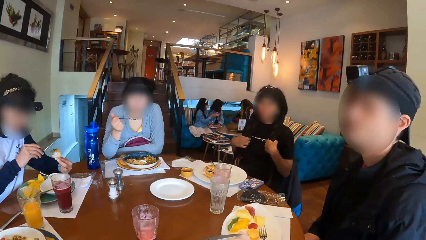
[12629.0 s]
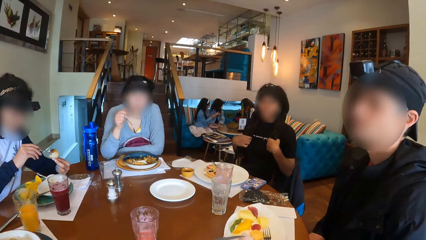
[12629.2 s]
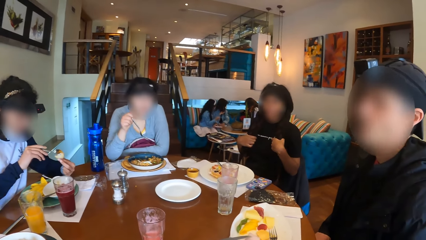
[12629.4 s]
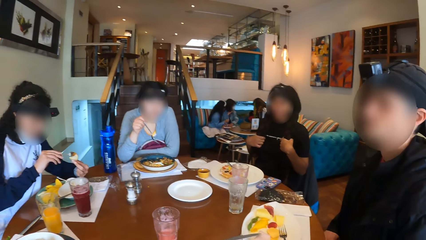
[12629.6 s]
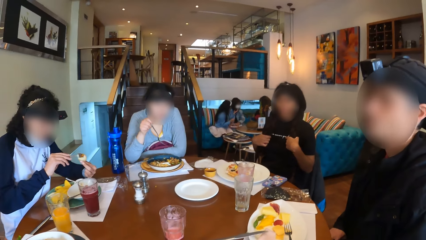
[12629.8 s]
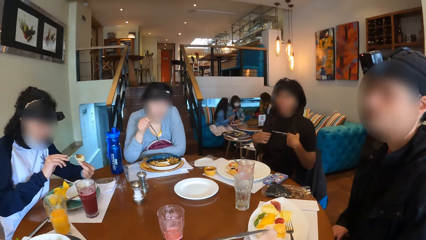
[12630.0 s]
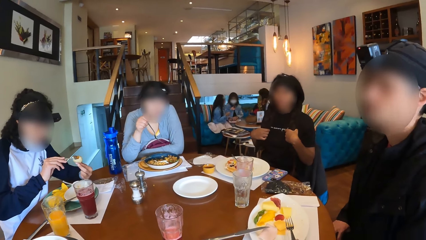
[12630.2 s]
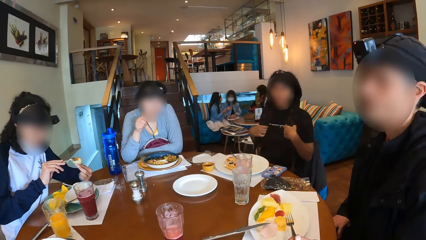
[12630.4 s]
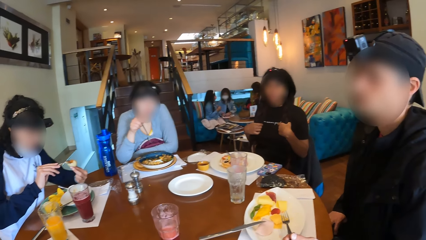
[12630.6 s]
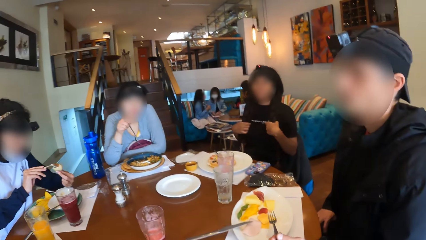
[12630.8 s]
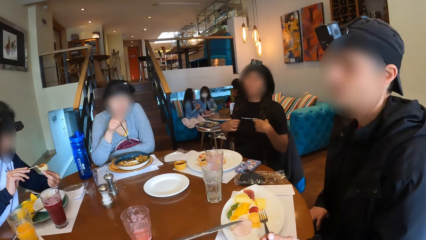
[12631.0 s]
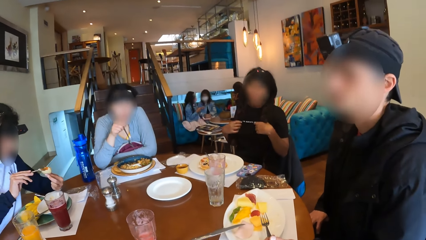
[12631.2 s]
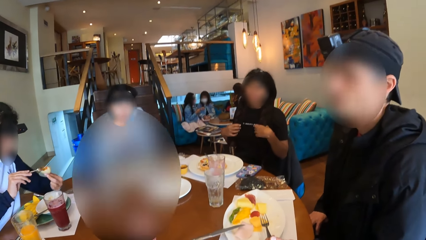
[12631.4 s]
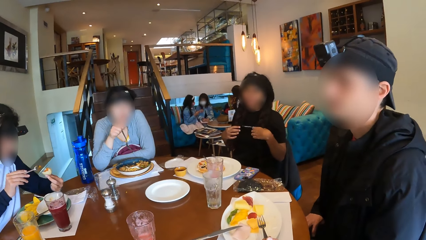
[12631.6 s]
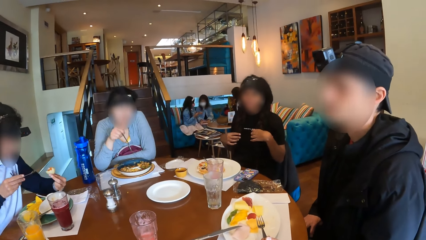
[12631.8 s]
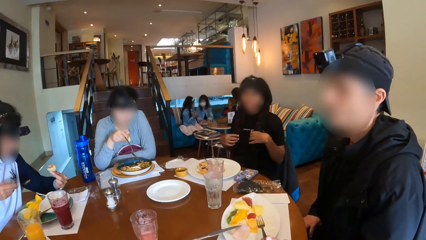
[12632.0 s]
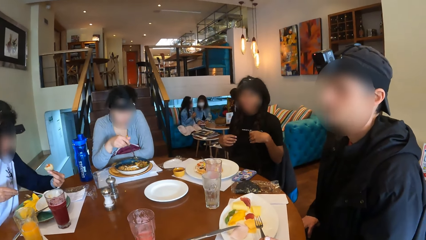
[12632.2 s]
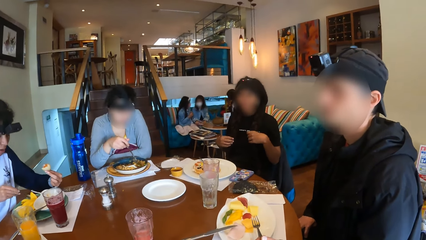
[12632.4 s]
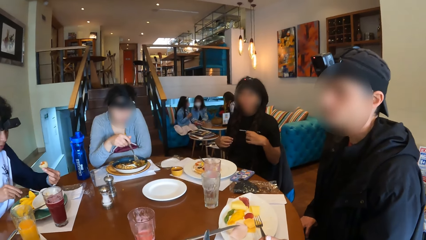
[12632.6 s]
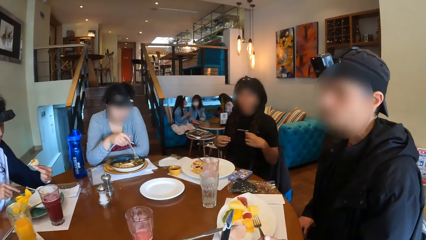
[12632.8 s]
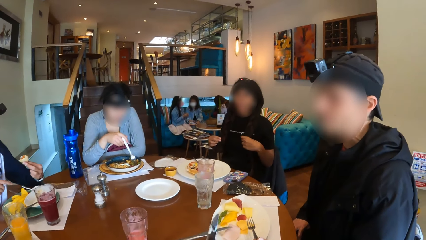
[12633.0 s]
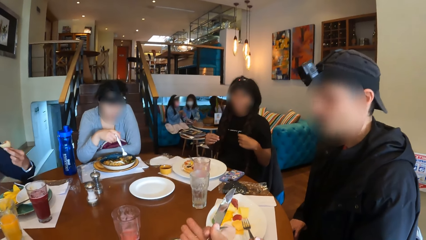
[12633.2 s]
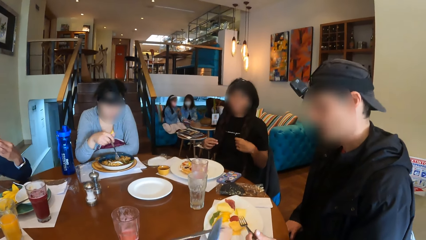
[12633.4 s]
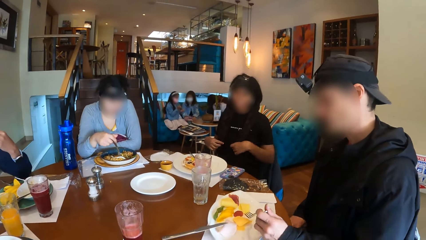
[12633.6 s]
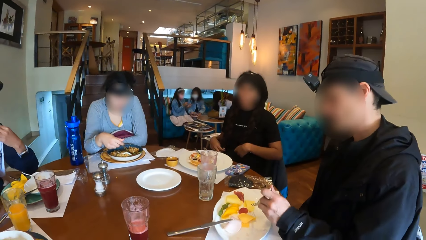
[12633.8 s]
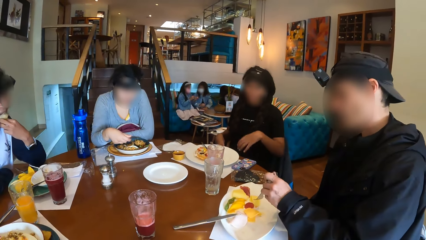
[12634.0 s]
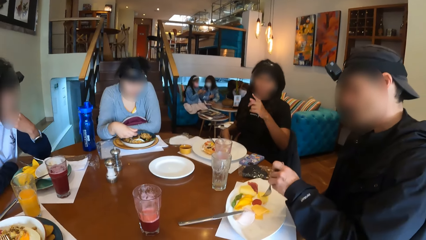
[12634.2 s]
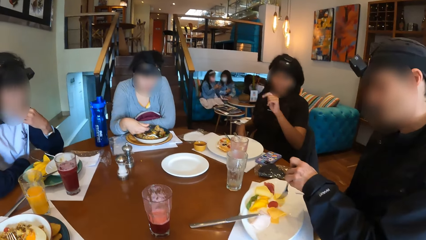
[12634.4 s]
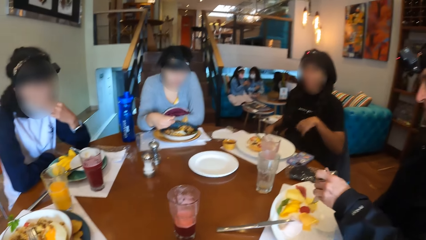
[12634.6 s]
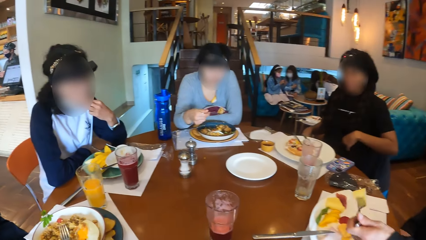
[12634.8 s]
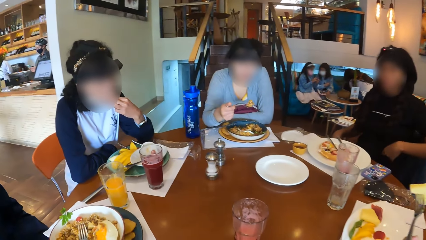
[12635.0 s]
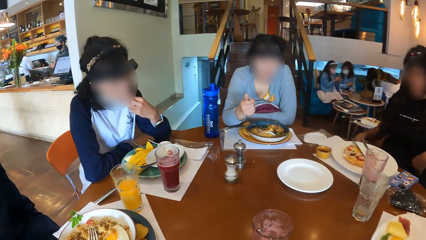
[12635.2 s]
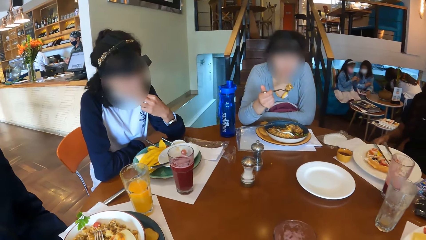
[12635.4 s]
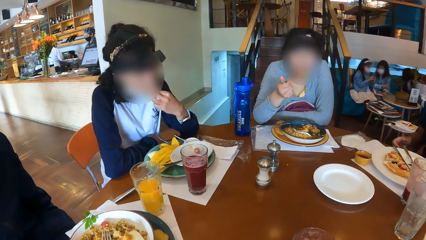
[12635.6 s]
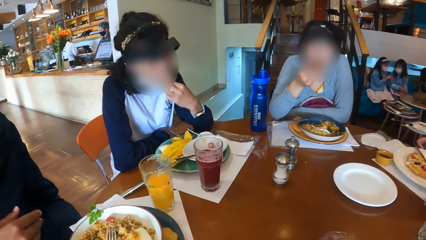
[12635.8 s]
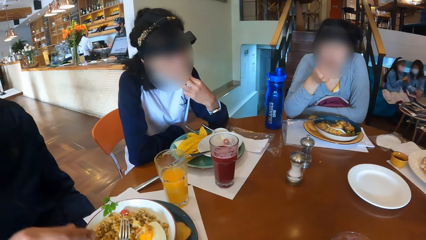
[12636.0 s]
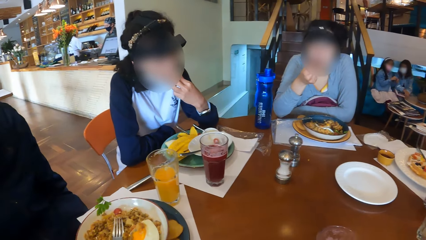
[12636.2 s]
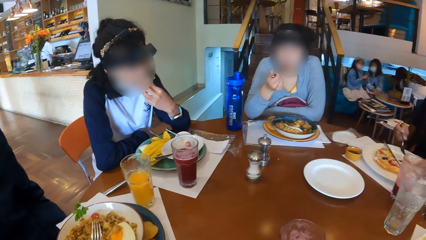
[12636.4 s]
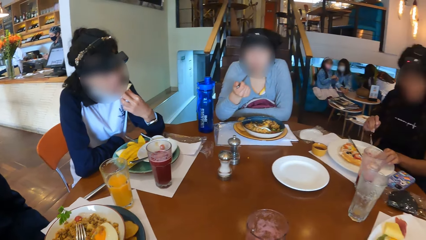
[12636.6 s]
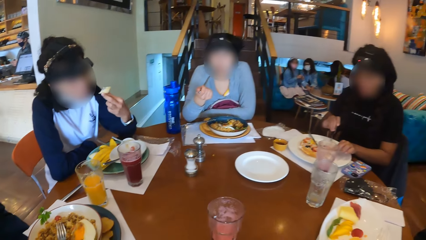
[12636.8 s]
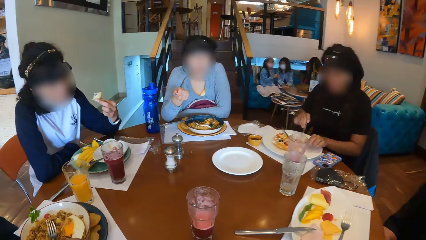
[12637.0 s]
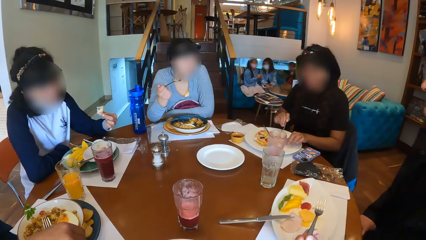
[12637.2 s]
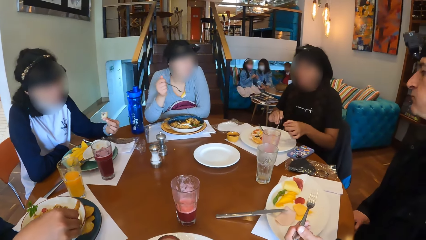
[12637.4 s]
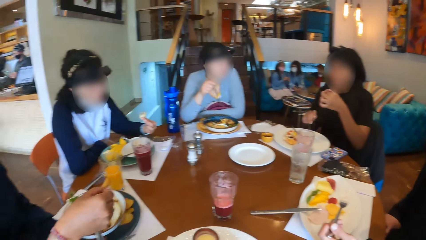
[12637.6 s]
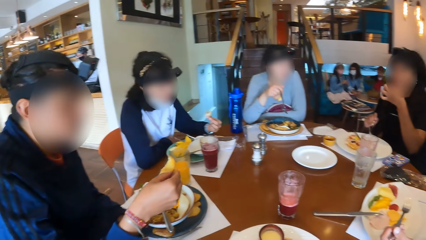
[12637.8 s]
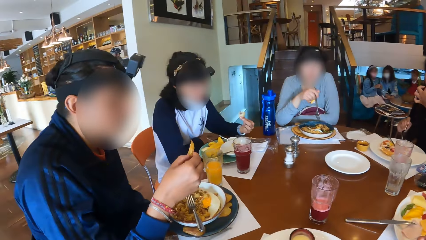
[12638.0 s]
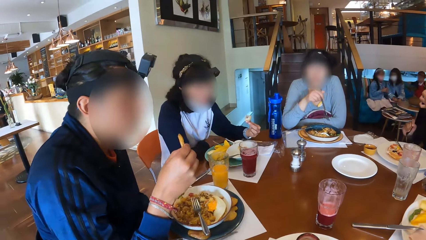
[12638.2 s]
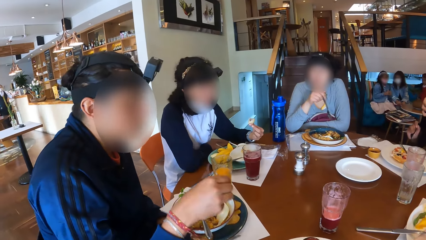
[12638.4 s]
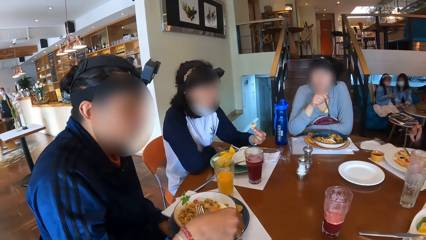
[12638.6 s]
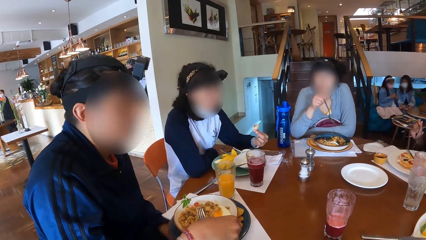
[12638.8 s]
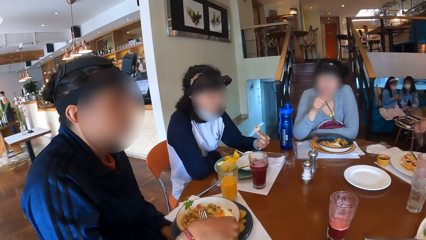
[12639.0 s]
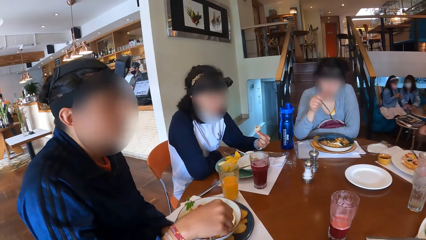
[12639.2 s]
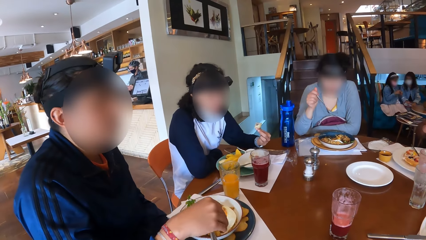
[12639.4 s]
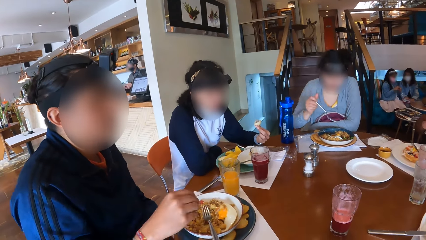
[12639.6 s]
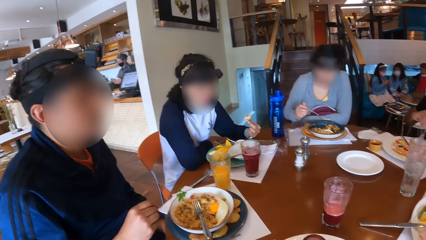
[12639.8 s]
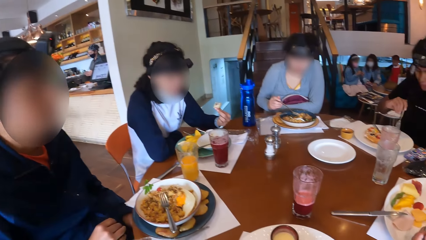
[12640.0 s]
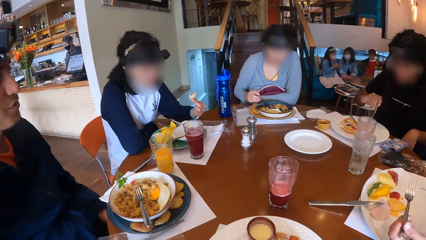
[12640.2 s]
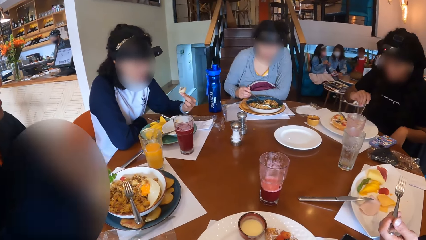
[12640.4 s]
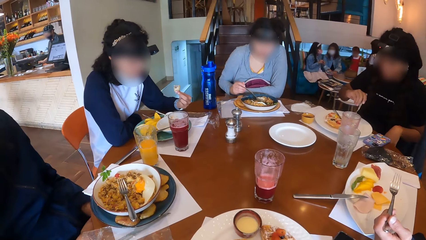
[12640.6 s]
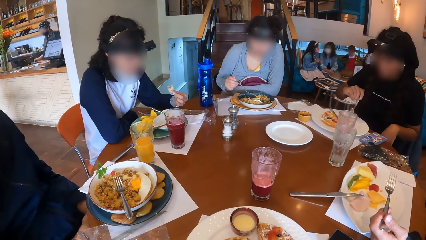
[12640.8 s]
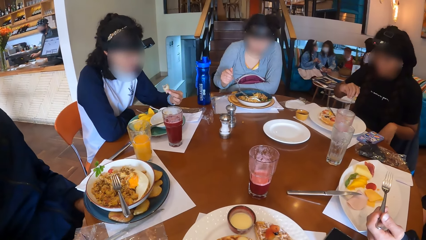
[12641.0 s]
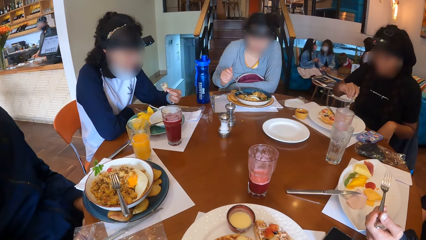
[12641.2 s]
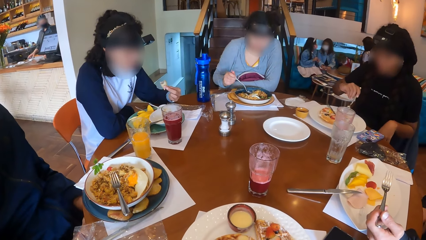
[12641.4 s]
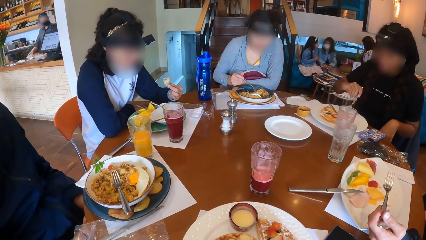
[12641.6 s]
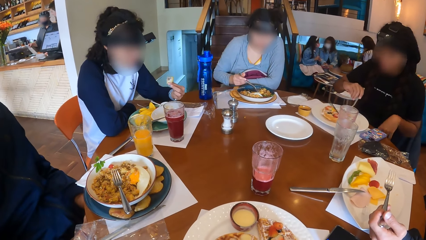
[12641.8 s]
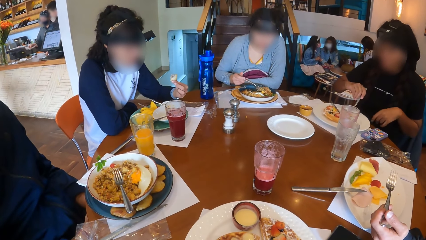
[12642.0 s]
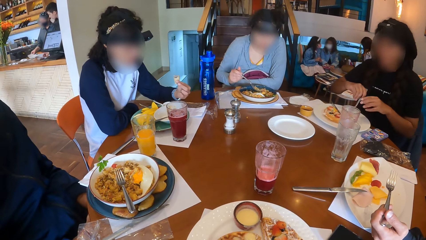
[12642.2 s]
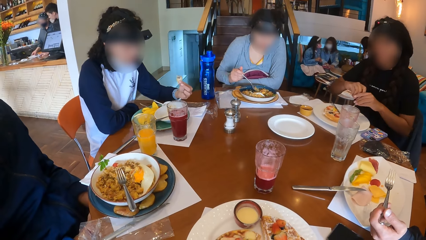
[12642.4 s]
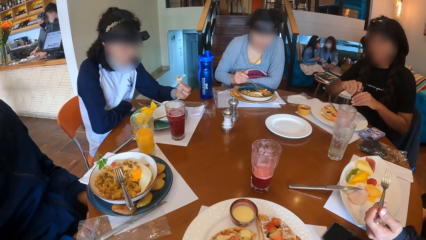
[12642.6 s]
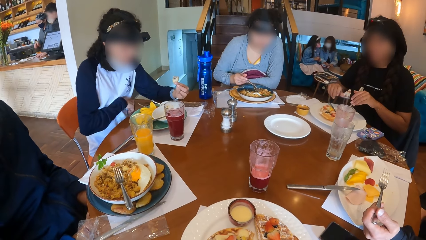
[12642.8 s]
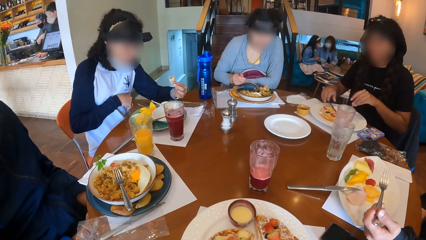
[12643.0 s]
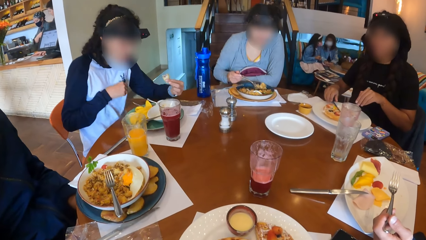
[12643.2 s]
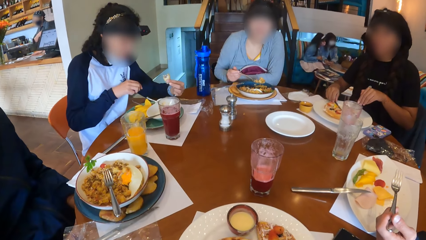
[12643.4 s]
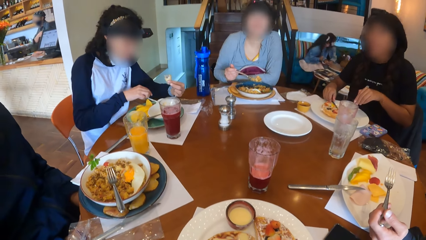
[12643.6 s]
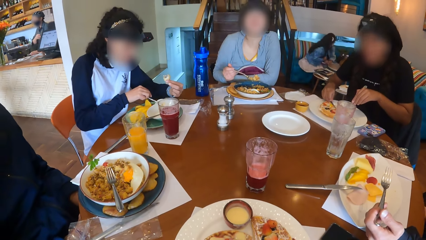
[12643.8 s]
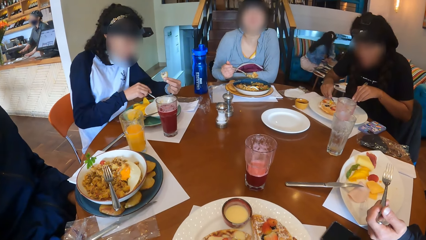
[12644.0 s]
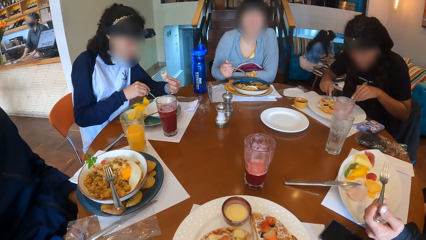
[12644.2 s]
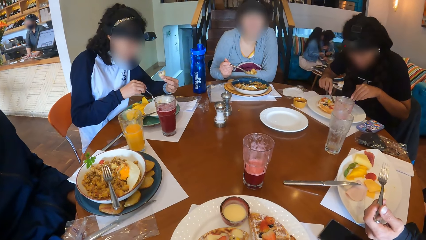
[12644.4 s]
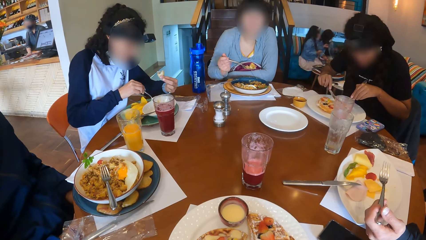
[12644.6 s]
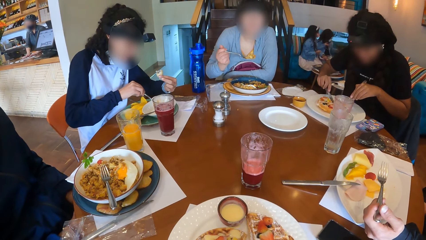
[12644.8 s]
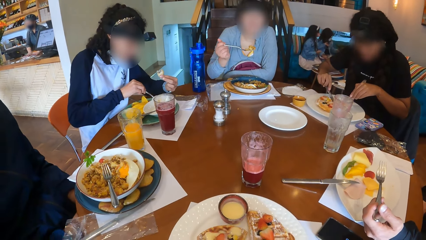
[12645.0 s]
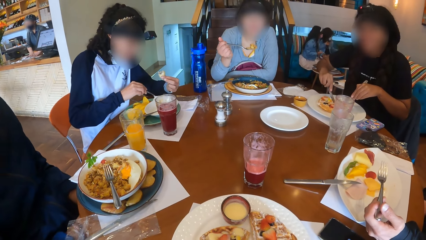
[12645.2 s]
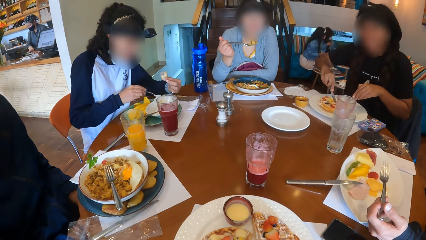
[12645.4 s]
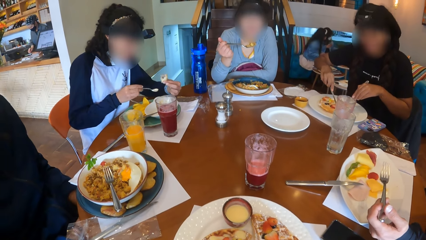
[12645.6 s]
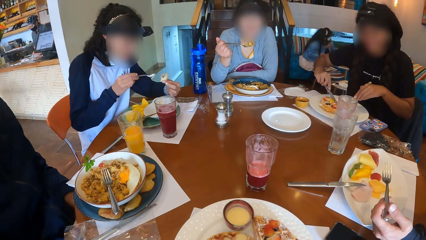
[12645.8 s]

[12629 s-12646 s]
A woman puts the dip on the spoon in her right hand on the snack in her left hand and places the spoon on the plate with her right hand. The camera wearer gesticulates with her right hand with the knife. The woman eats the snack in her left hand. Another woman gesticulates with her left hand. A third woman picks the fork full of porridge from the plate with her right hand. A man picks a pawpaw from the plate with the fork in his left hand. The third woman eats the porridge from the fork in her right hand. The second woman picks a piece of waffle from the plate with her right hand and places her left hand on the plate. Another man picks the cookie from the plate with his right hand. The second woman places her left hand on her mouth. The other man places the cookie in his right hand on the plate. The third woman picks the fork full of porridge from the plate with her right hand. The second woman passes the fork from her right hand to her left hand and picks the knife from the plate with her right hand. The first woman picks the spoon on the plate with her right hand and picks a spoonful of dip from the plate with her right hand.
